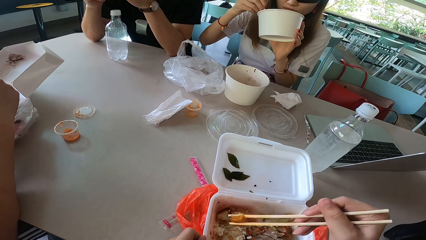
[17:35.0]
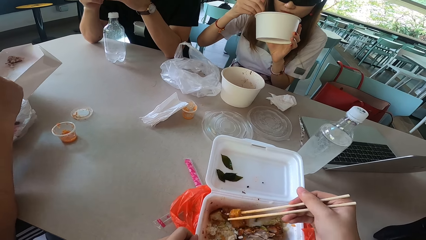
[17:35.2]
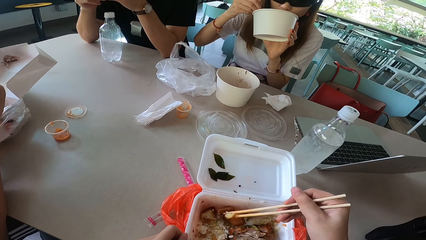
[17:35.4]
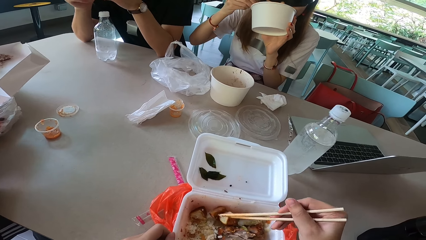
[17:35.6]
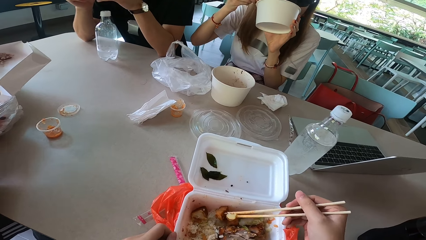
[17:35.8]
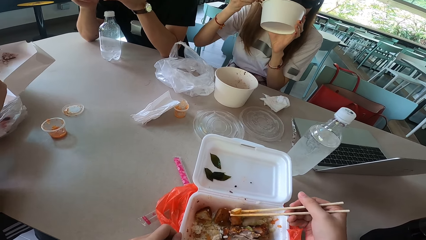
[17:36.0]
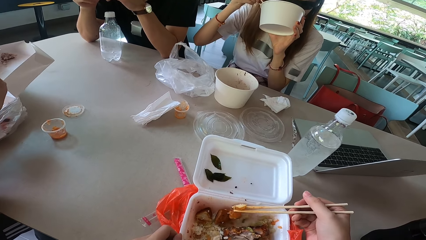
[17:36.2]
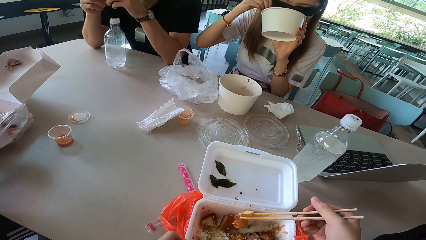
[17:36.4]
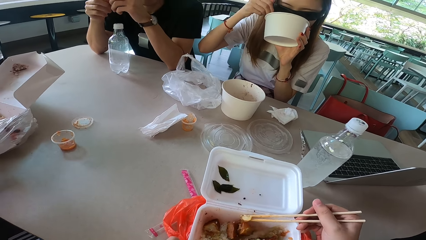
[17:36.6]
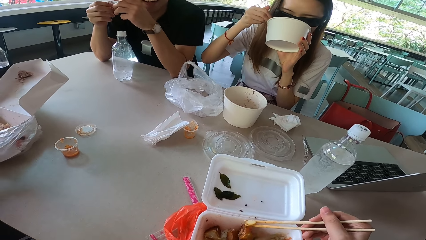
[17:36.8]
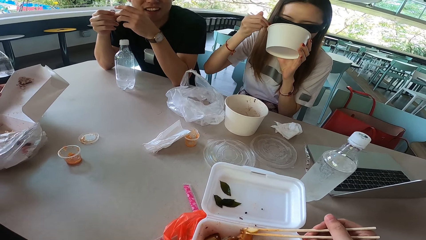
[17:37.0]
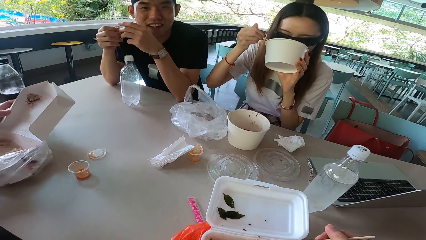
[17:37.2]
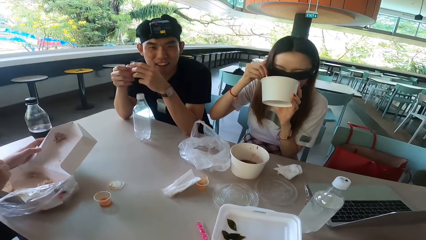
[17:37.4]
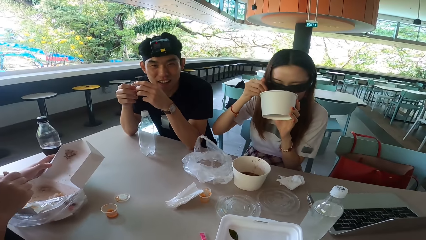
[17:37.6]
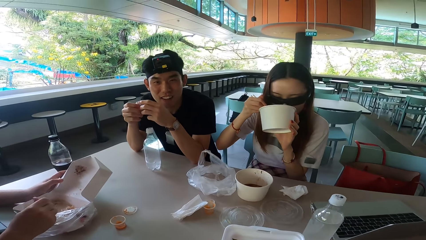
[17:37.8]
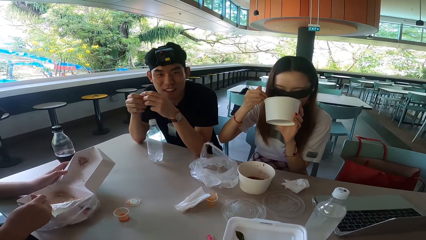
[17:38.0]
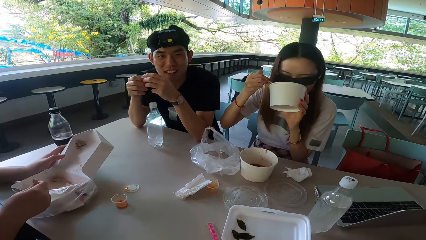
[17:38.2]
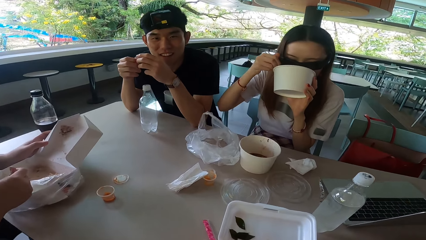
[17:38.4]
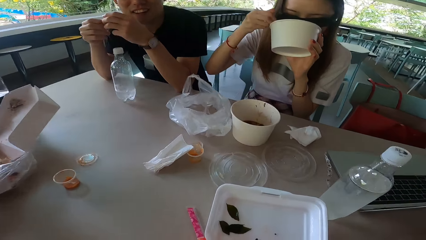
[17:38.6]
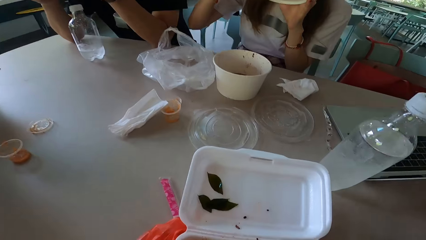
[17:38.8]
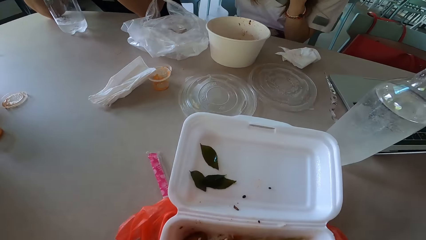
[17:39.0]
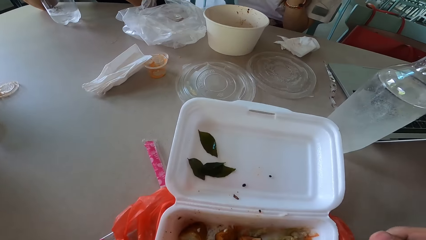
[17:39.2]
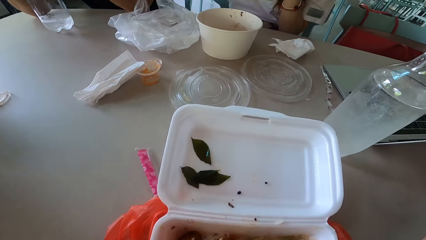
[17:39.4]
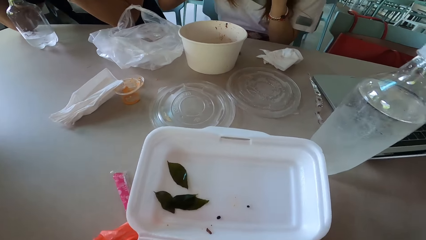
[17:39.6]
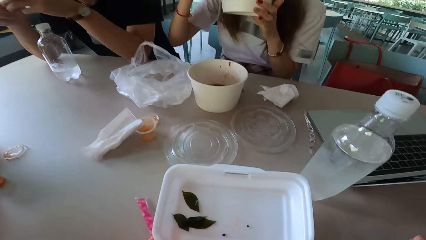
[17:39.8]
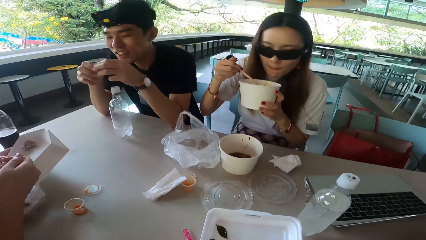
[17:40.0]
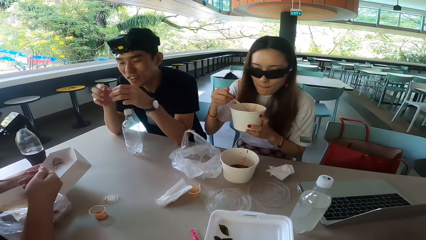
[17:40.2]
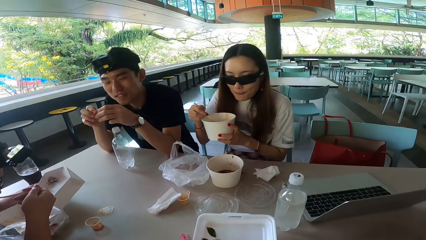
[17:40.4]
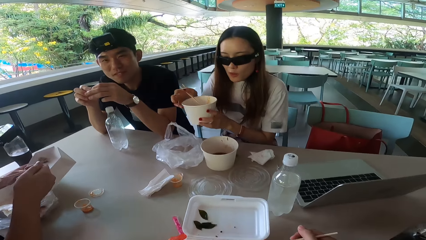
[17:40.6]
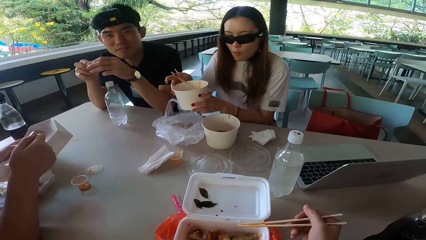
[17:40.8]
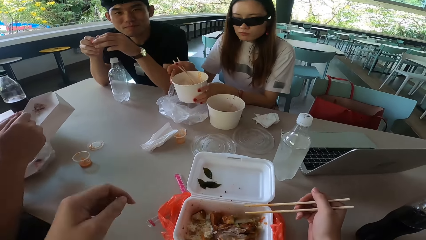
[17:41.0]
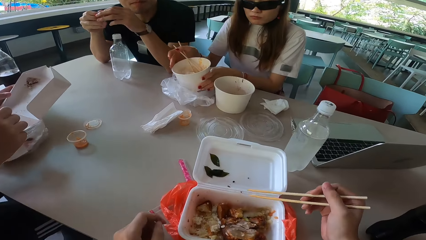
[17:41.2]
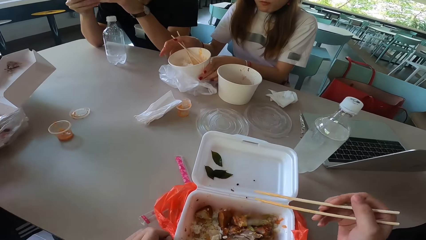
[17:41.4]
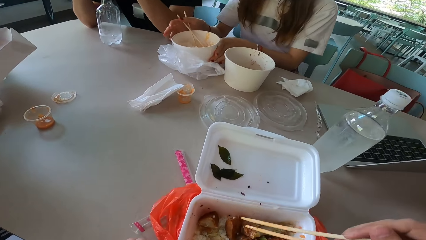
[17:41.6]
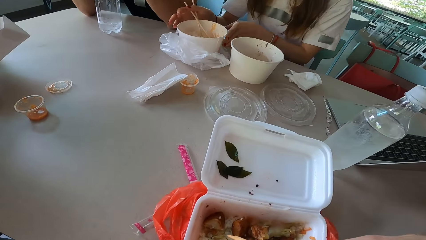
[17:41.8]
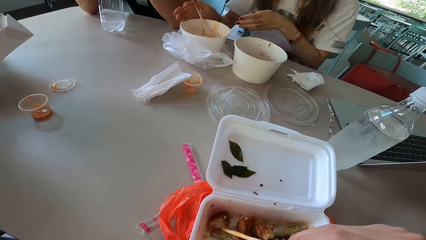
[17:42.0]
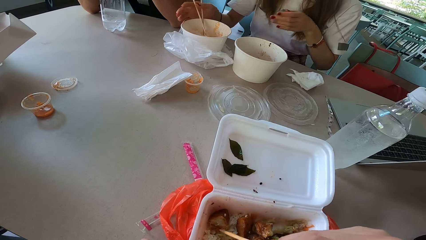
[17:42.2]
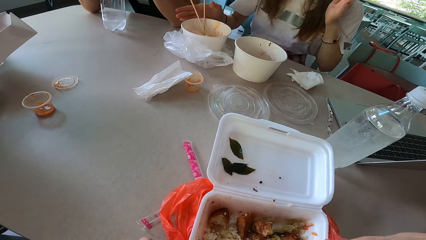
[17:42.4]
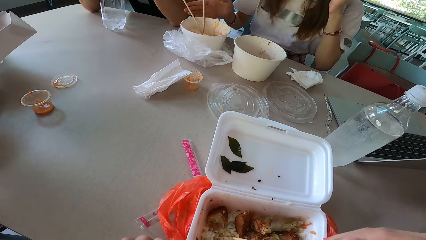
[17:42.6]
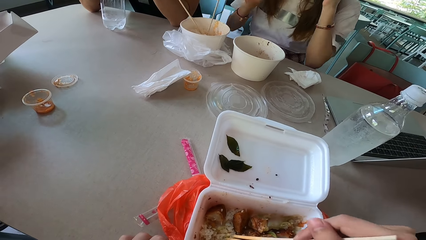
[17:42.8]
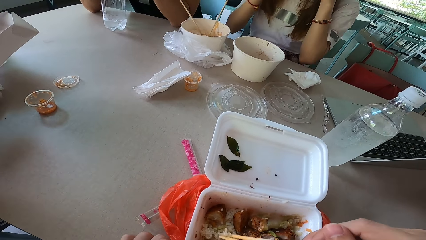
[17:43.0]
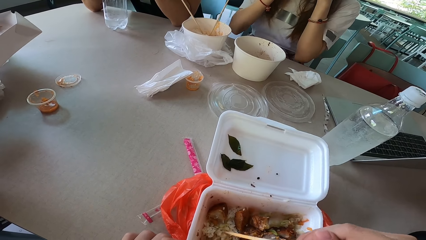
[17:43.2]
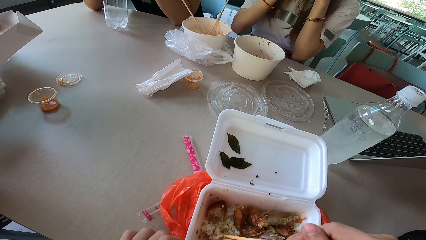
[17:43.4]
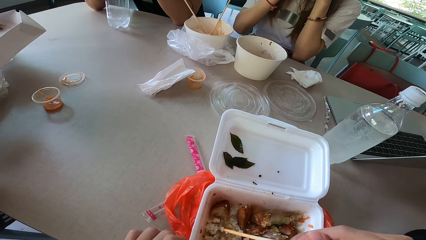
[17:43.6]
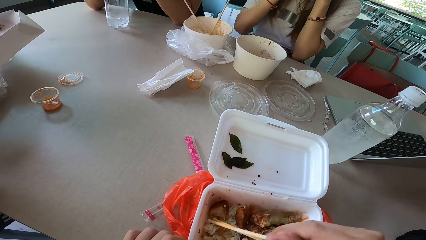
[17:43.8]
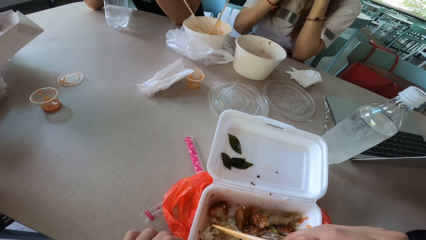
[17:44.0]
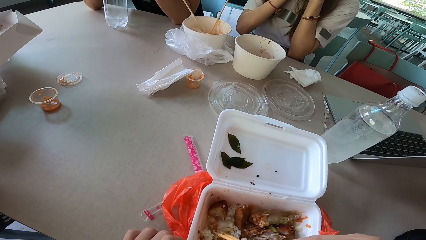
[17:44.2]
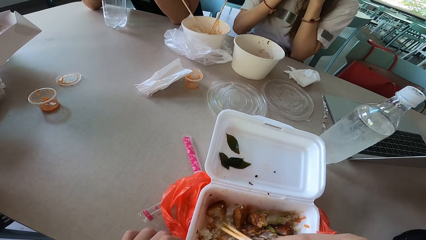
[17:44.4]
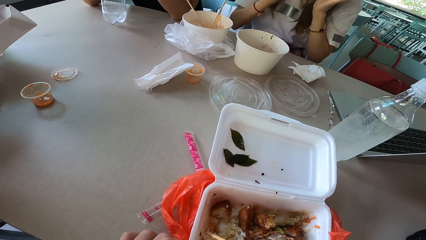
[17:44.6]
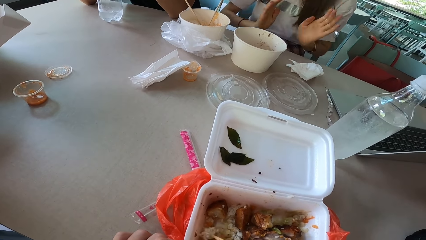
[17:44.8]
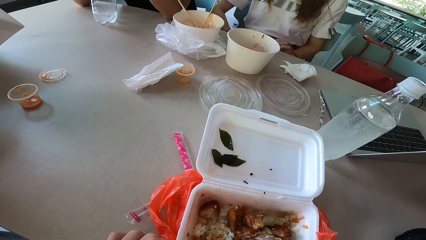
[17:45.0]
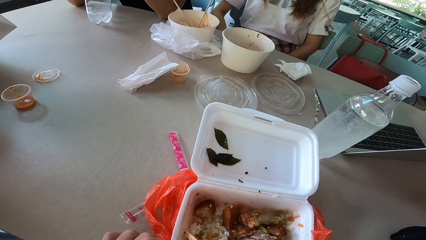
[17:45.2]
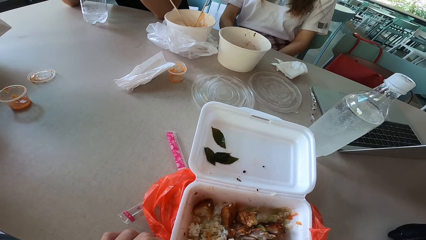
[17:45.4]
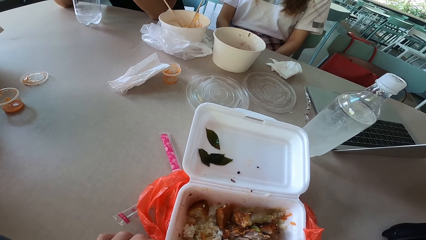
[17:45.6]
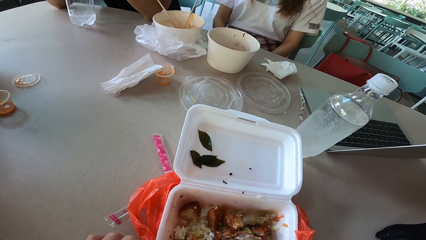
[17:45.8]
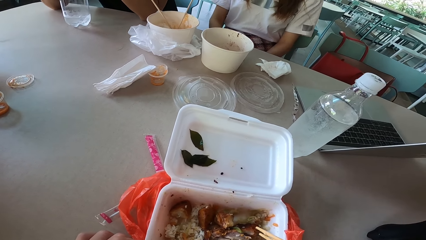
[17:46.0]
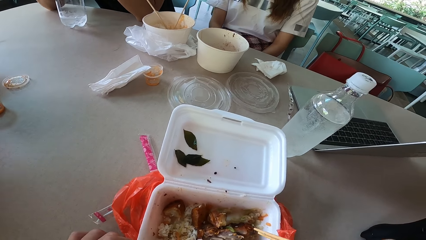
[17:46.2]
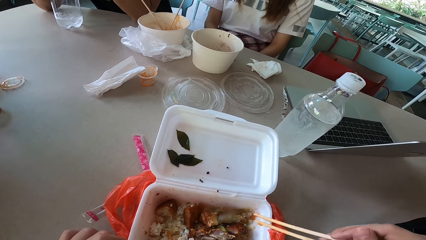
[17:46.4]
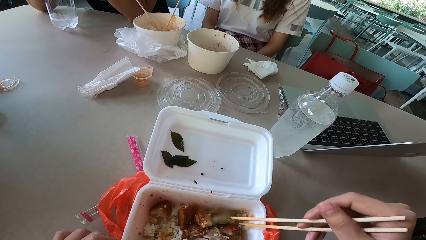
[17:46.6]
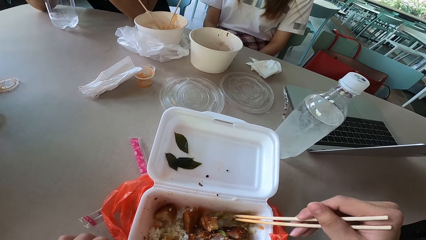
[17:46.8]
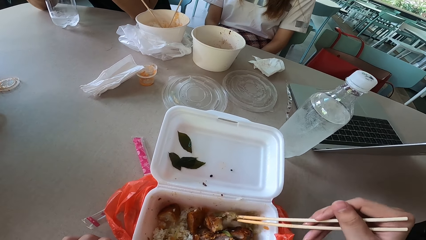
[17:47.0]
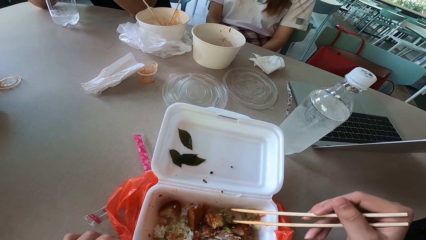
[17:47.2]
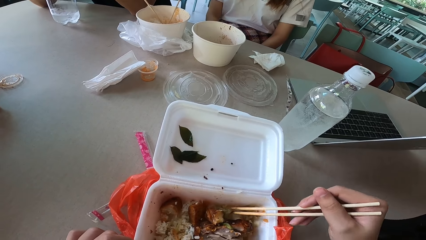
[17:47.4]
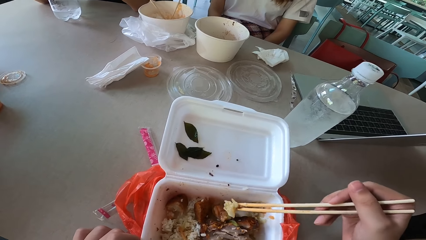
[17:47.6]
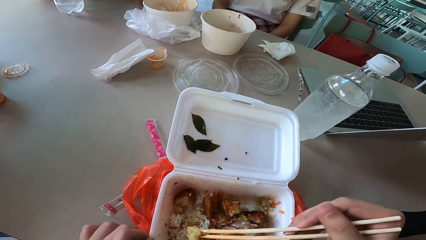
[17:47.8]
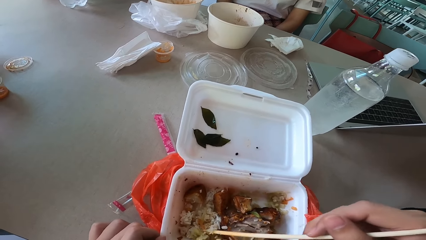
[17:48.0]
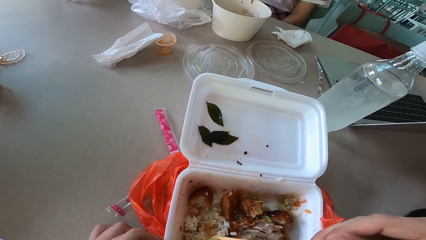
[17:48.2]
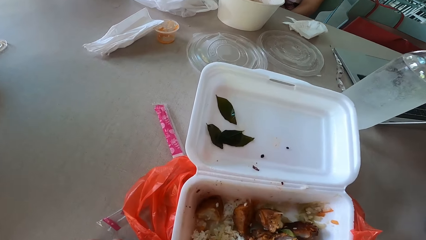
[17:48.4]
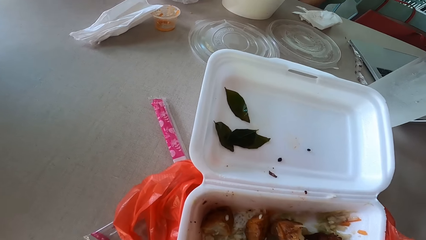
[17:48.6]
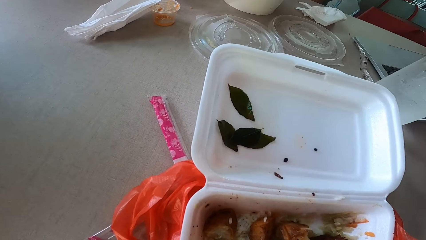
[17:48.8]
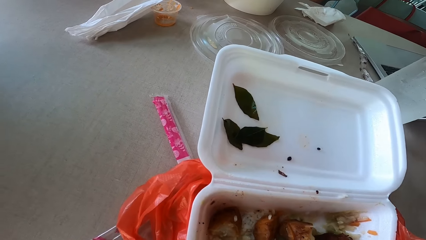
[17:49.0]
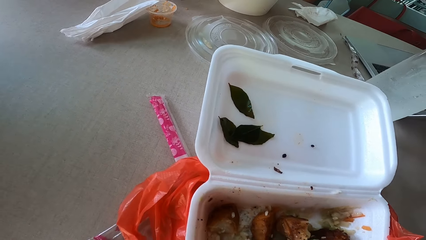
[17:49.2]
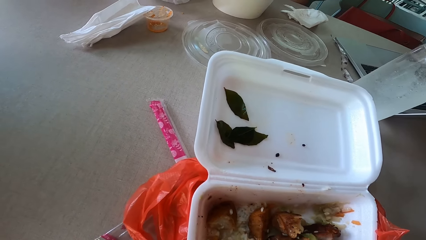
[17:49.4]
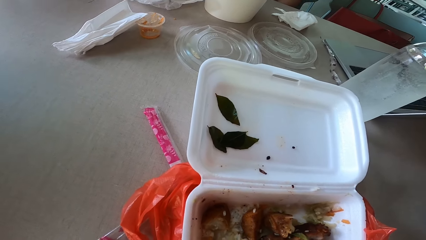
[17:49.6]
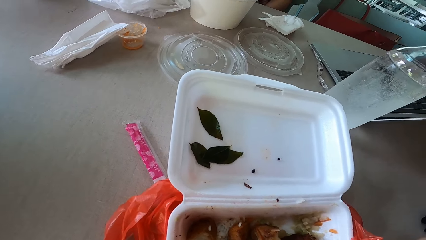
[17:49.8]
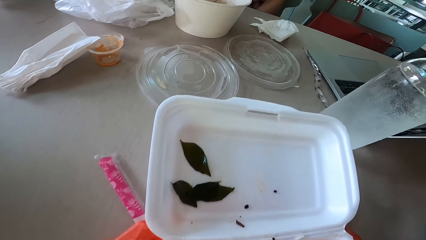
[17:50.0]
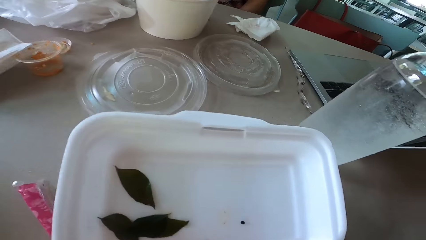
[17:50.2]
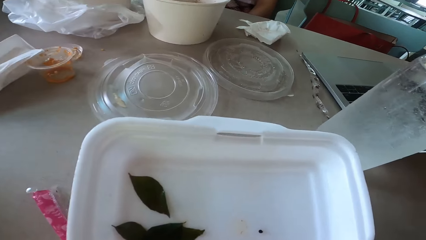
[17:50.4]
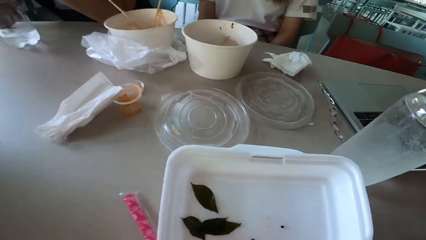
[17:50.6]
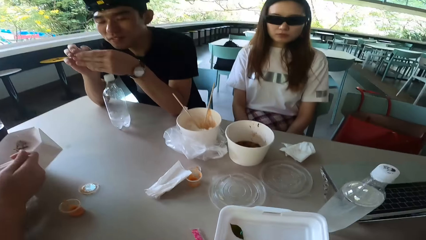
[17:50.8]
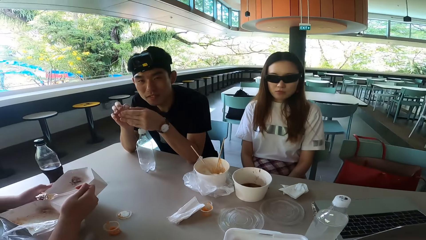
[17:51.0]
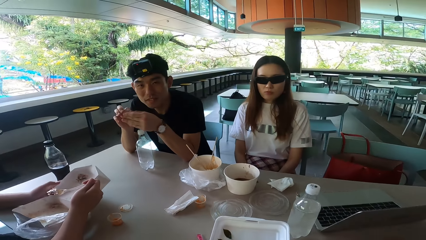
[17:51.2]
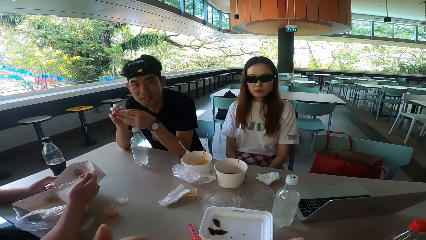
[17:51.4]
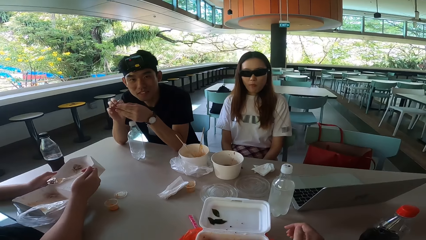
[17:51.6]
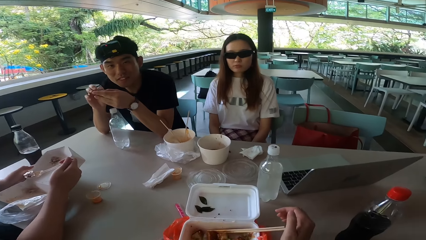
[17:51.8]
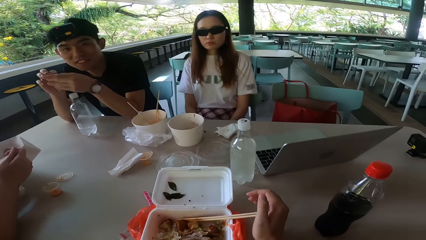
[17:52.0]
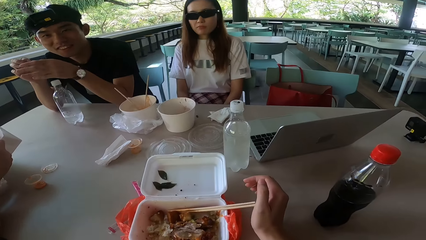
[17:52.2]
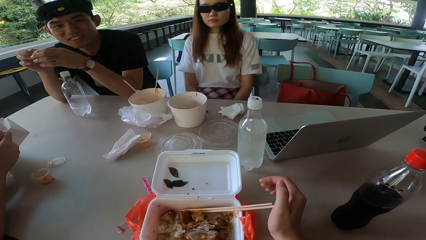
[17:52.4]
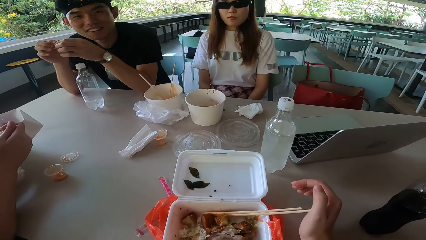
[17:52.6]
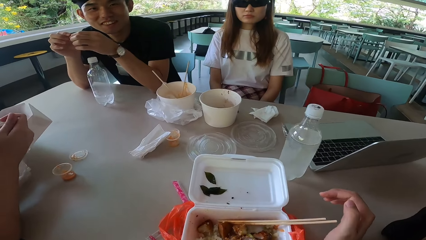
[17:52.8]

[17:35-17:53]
A lady drinks something. The lady picks up meat with chopsticks. The lady moves something using the chopsticks. The lady puts a food container on the table. A man eats something. The camera wearer lifts a hand. They pick meat with chopsticks. The lady adjusts sunglasses and raises both hands. The camera wearer gathers something. The lady lowers both hands. The camera wearer moves something. They look around.
